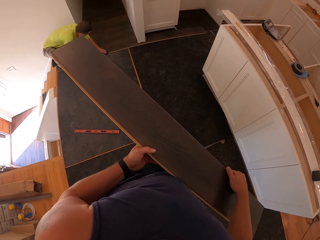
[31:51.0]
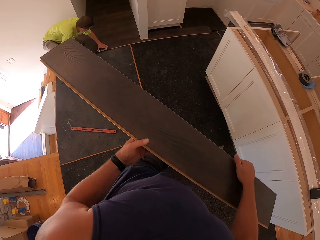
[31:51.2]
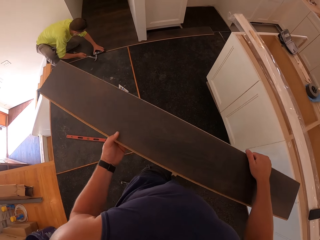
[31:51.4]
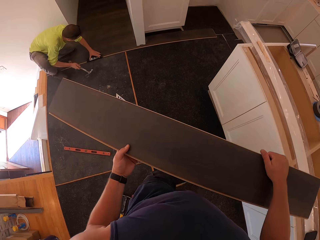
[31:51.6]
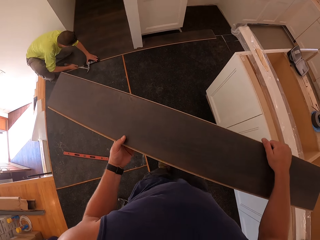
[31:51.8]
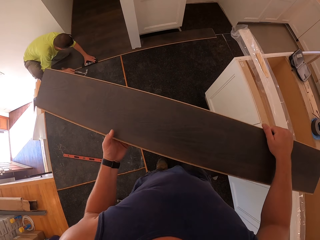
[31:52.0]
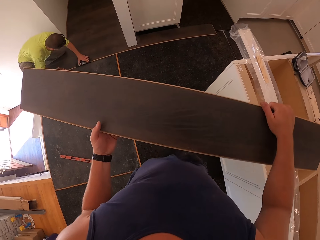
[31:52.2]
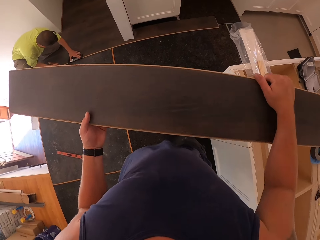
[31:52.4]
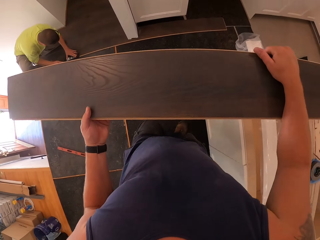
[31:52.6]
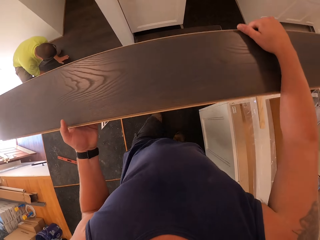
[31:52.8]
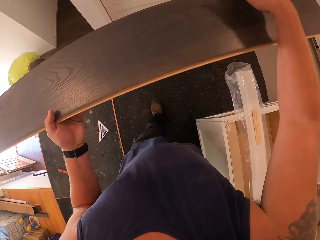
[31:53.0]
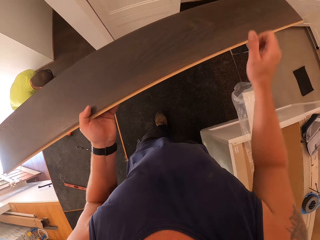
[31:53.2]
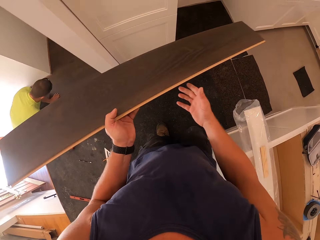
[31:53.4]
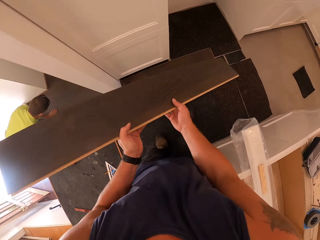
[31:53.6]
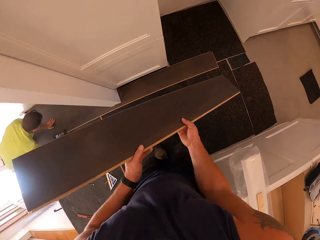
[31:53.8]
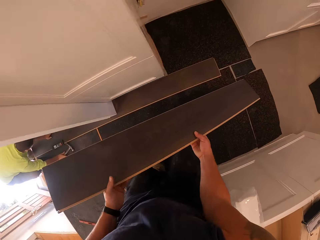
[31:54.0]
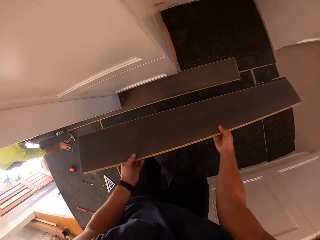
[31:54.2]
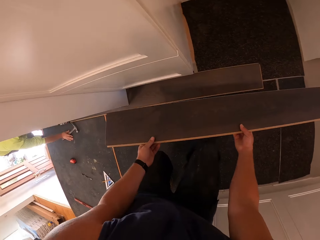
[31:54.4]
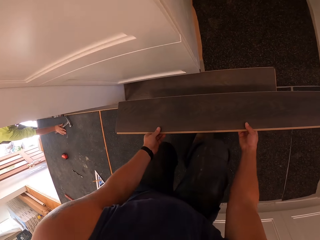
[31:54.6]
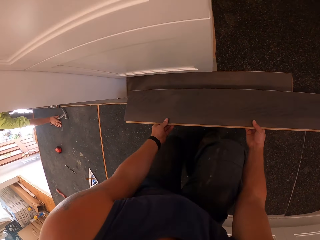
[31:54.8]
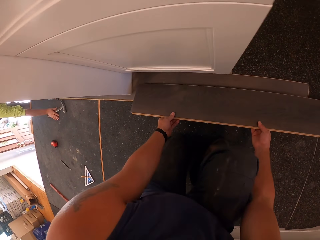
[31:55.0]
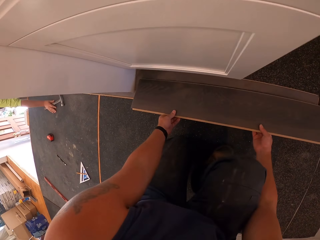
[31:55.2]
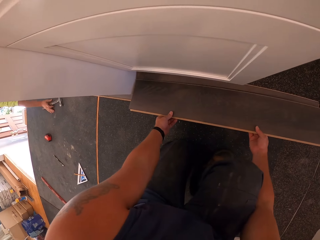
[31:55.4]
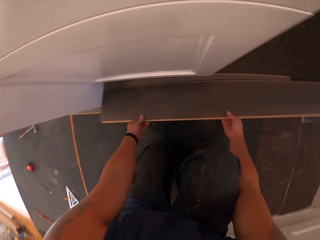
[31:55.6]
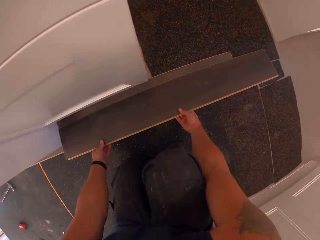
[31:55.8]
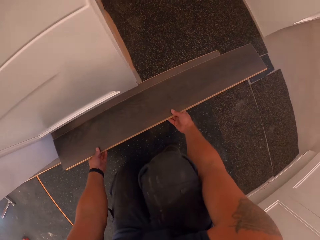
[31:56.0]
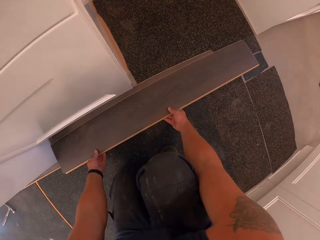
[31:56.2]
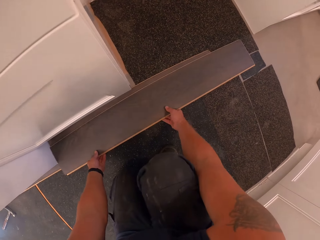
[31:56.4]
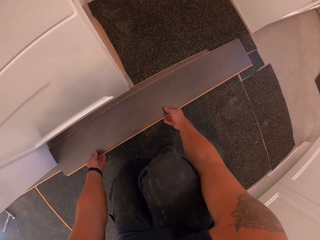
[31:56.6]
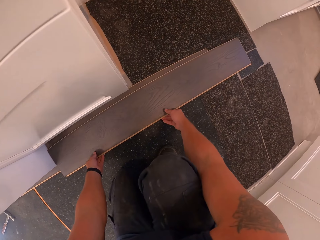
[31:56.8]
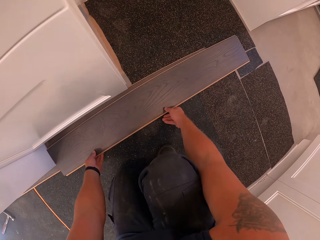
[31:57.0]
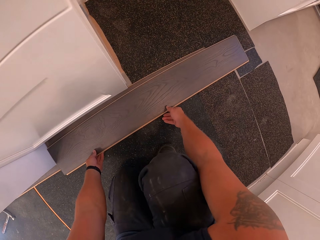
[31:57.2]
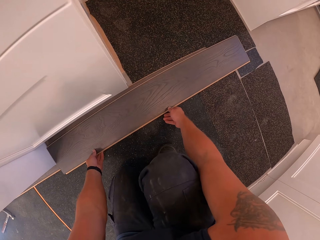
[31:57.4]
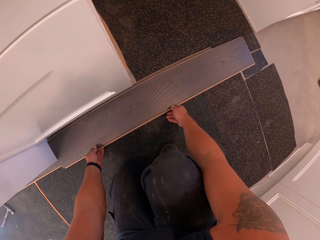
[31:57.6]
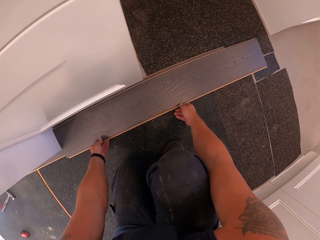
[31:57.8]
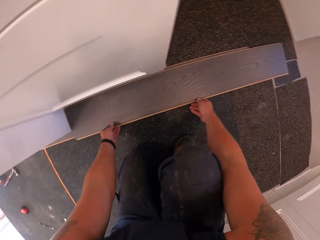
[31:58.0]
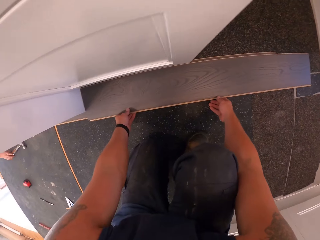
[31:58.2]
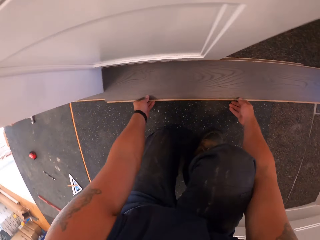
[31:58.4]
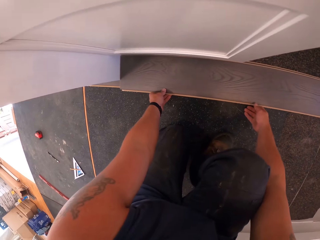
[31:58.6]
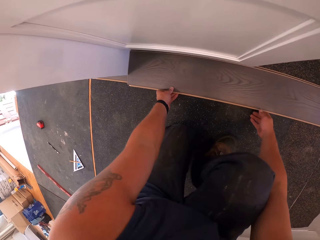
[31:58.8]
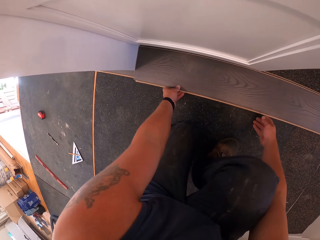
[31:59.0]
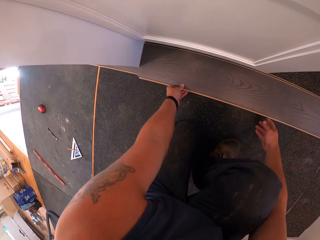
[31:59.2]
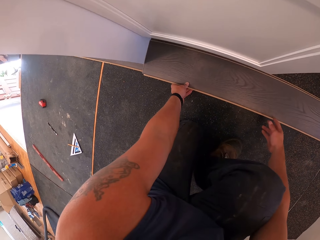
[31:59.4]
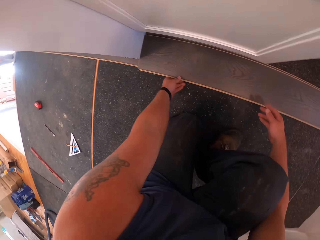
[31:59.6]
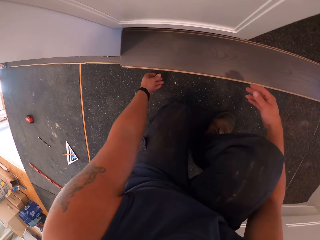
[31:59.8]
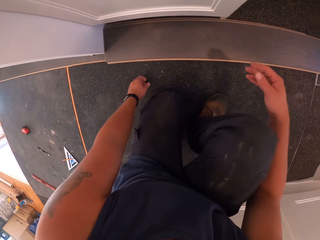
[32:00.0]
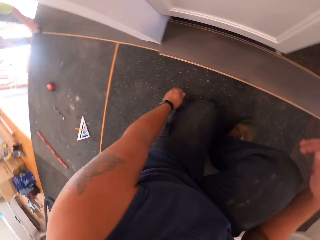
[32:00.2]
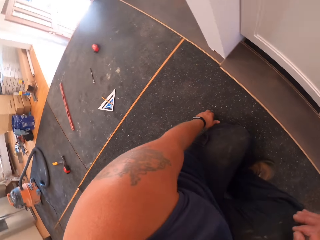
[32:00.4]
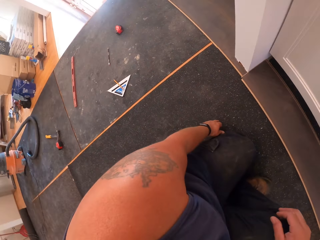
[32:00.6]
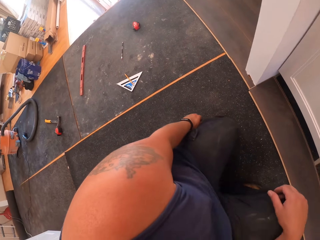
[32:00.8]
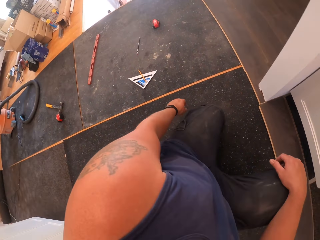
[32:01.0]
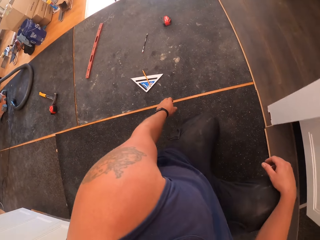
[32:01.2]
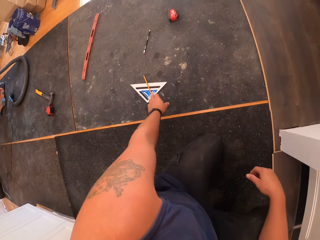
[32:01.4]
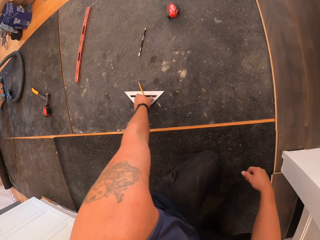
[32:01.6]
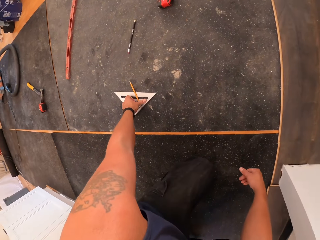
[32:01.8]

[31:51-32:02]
The camera wearer walks towards the wall. They lower the wood. They bend down. They drop the board on the floor with both hands. They stare at the wood.

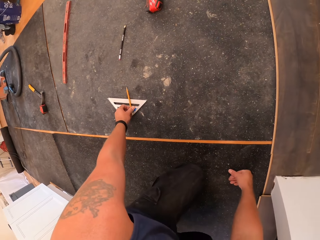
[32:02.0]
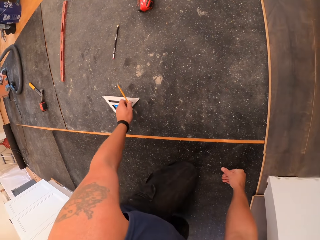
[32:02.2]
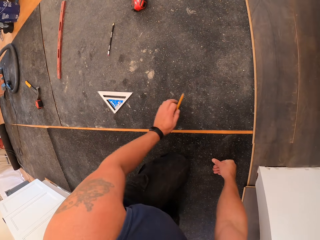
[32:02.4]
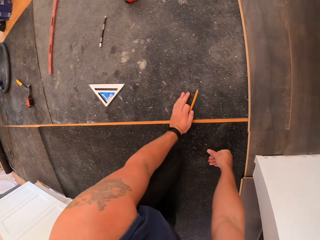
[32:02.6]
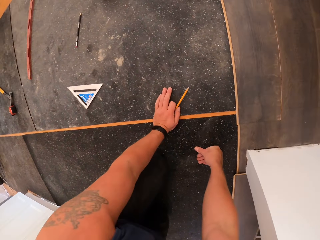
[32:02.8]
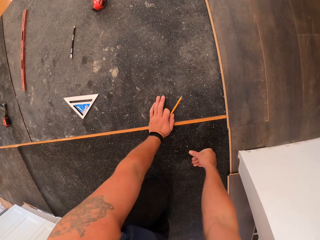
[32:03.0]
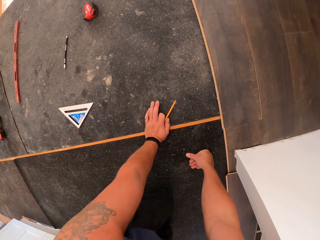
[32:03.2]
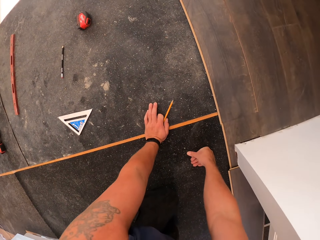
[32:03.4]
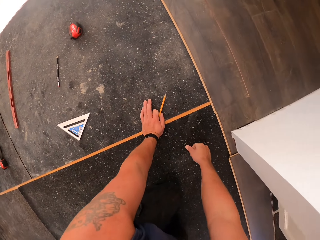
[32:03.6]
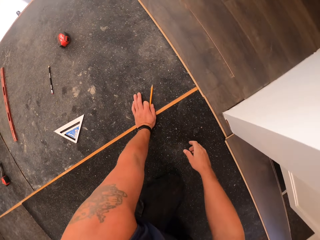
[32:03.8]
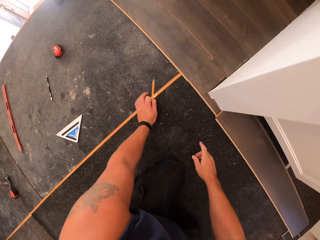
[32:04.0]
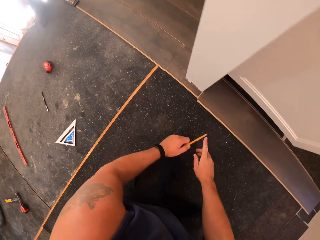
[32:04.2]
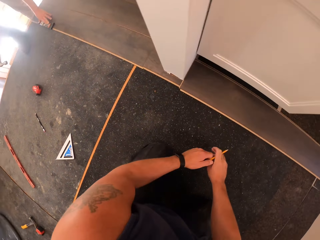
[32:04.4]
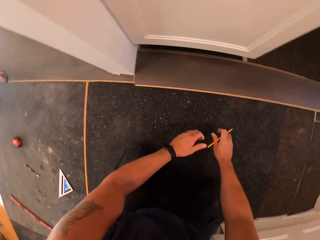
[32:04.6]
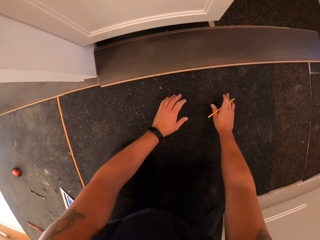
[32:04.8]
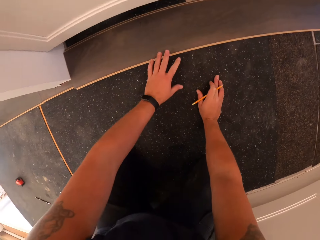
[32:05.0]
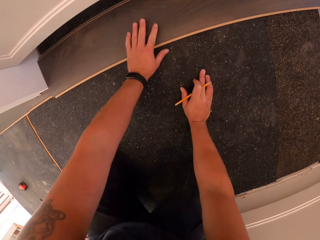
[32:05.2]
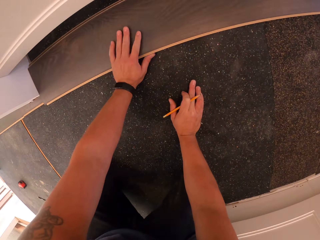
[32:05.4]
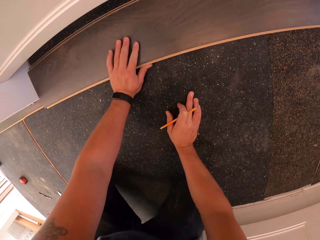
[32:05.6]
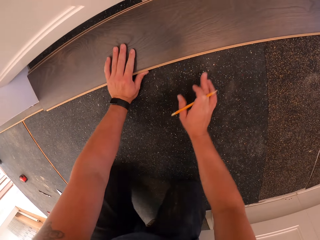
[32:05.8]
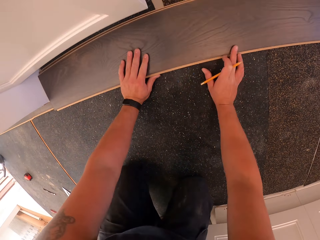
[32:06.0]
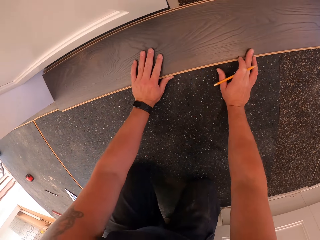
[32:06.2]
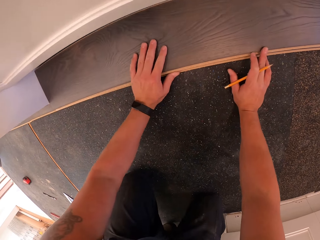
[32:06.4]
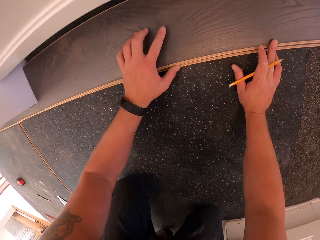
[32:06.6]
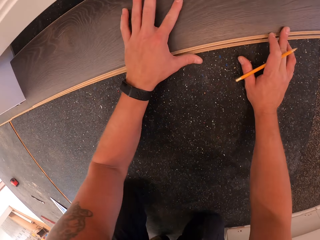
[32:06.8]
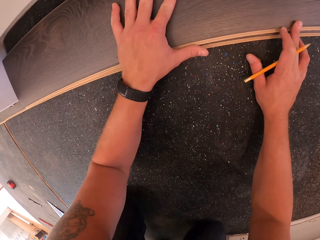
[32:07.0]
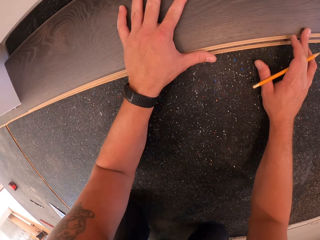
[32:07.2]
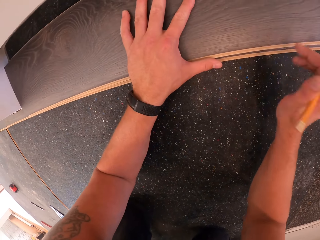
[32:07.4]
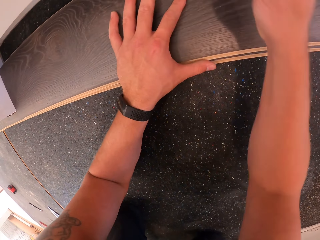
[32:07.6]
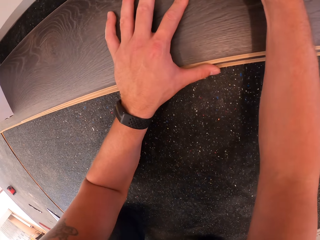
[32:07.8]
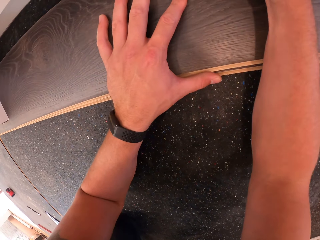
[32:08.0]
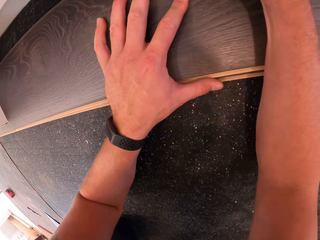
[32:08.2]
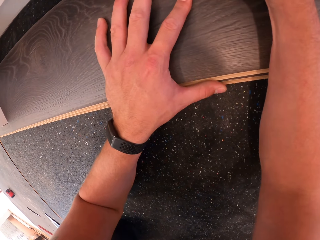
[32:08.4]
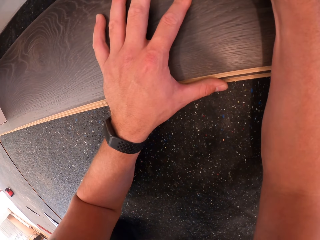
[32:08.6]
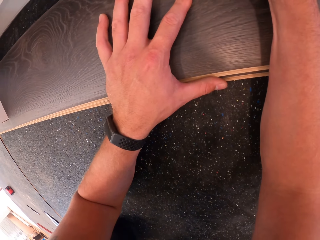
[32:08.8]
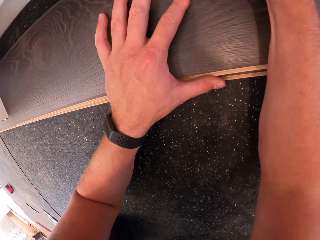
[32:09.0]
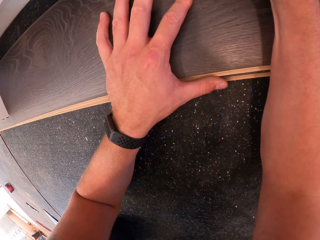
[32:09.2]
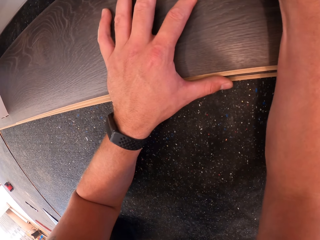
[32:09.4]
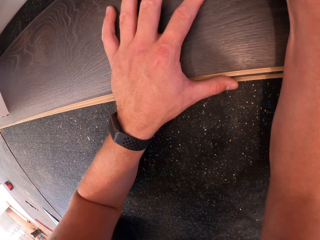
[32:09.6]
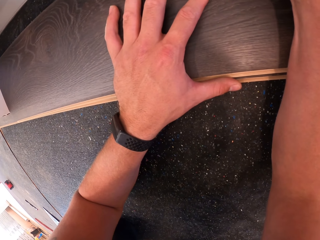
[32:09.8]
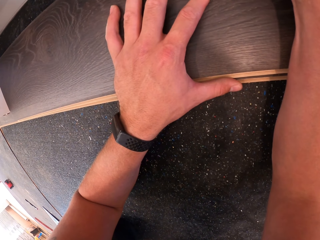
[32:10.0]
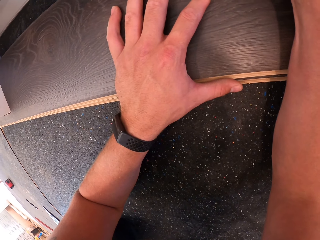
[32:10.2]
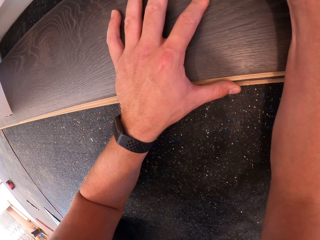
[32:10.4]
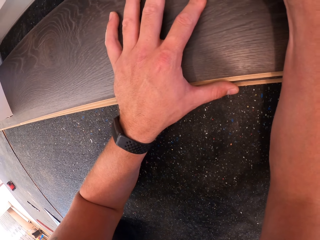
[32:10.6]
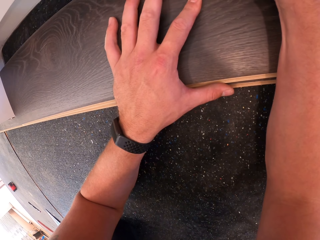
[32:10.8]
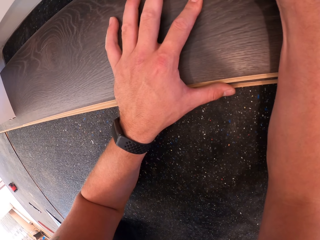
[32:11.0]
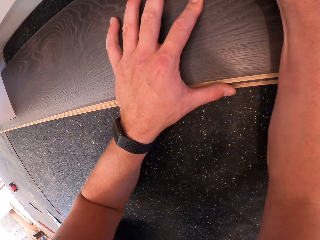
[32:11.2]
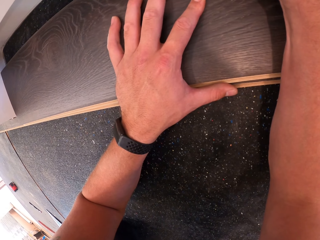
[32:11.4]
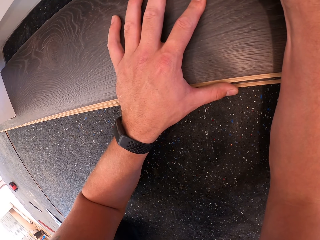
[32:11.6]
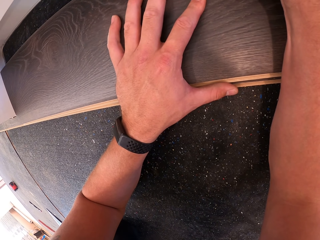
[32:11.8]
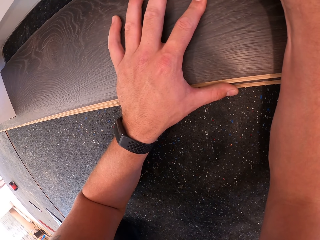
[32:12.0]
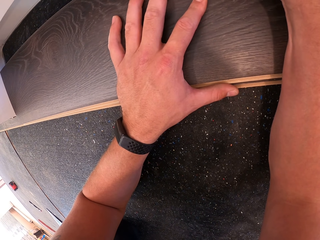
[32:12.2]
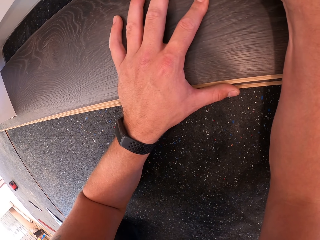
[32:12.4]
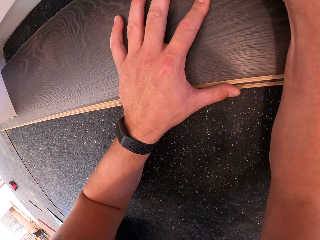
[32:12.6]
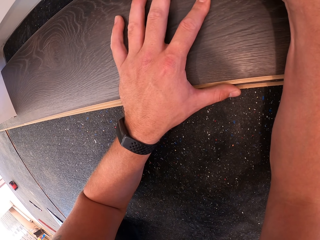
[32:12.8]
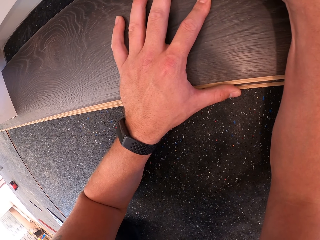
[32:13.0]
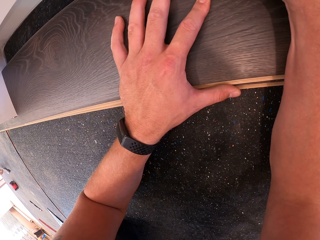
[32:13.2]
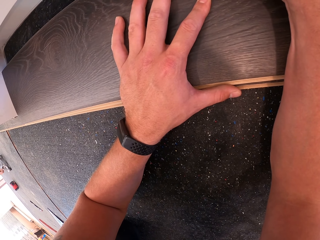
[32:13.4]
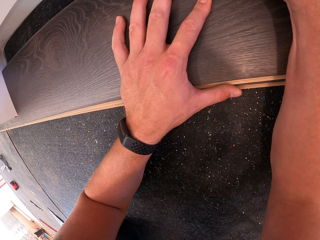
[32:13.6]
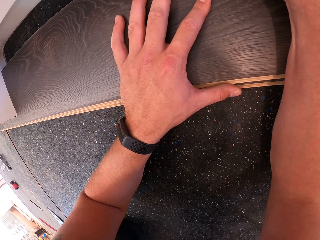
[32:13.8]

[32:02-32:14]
The camera wearer picks up a pencil from the surface of a quick square layout with the left hand. They put the left hand on the floor. They pass the pencil to the left hand. They turn around. They adjust the board with the left hand. They mark a point on the board with the pencil.
